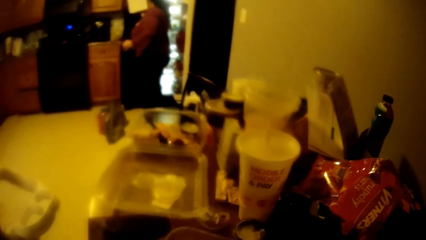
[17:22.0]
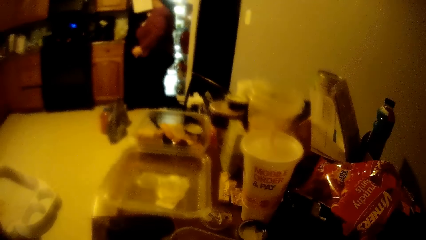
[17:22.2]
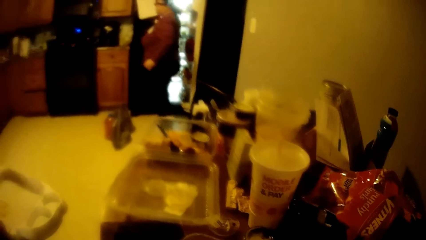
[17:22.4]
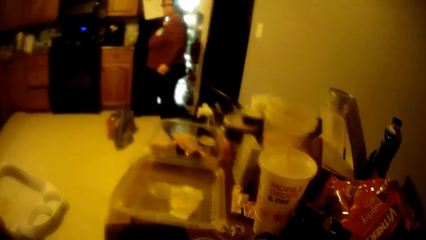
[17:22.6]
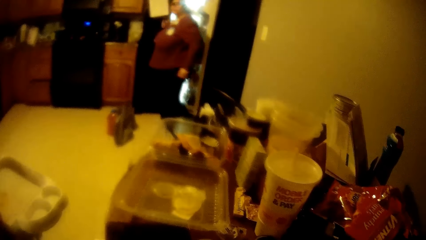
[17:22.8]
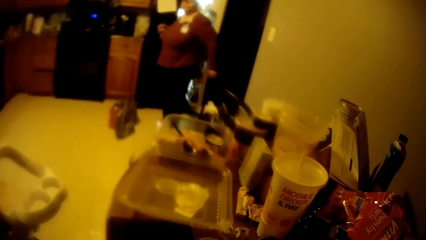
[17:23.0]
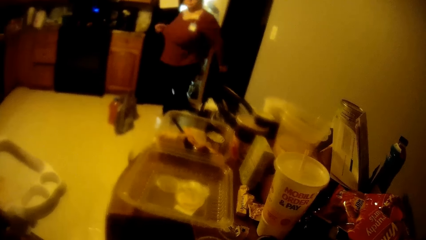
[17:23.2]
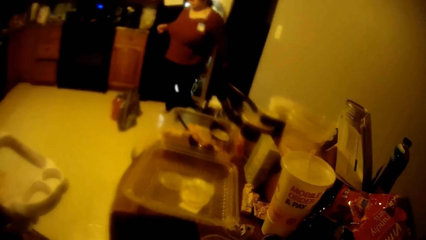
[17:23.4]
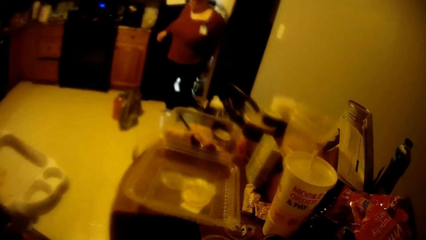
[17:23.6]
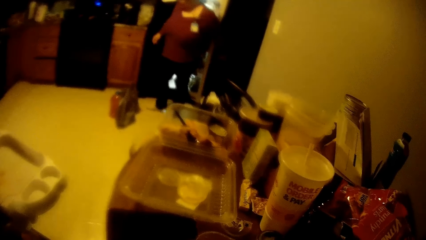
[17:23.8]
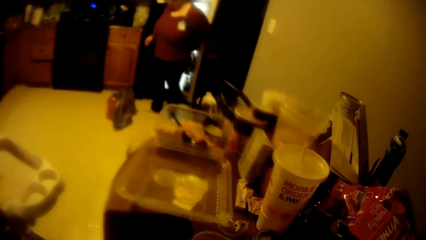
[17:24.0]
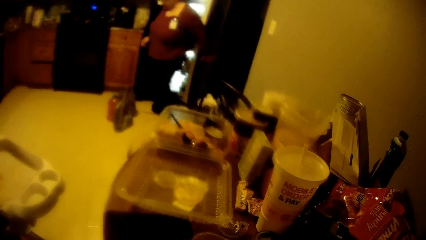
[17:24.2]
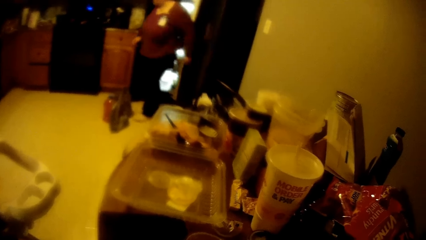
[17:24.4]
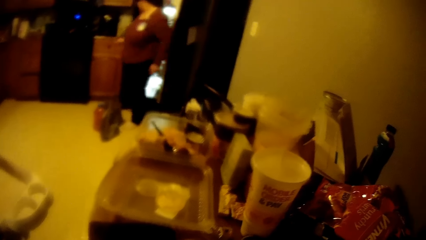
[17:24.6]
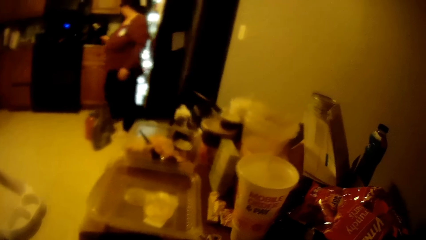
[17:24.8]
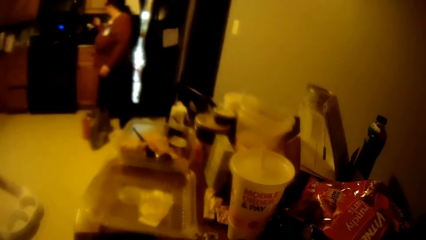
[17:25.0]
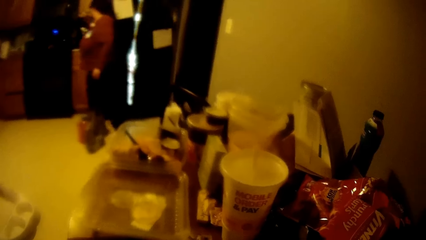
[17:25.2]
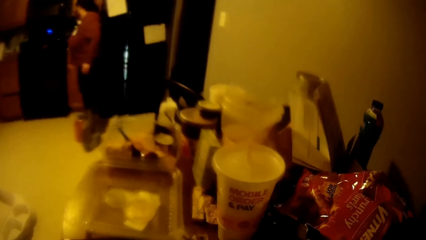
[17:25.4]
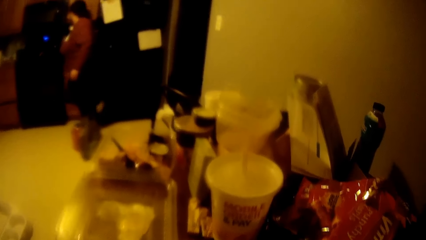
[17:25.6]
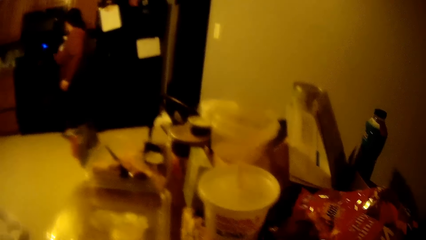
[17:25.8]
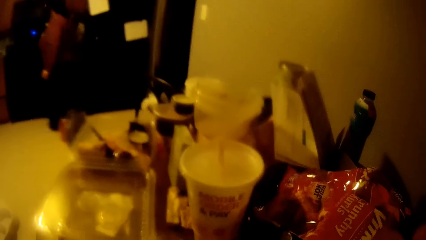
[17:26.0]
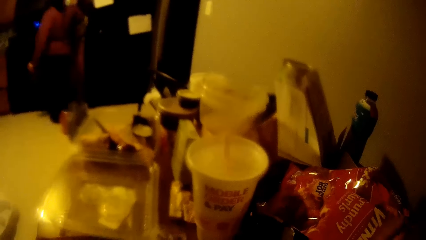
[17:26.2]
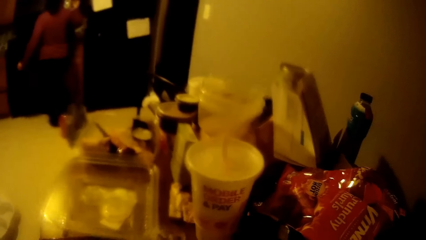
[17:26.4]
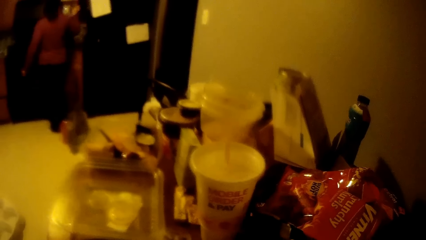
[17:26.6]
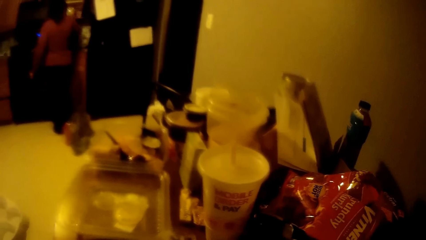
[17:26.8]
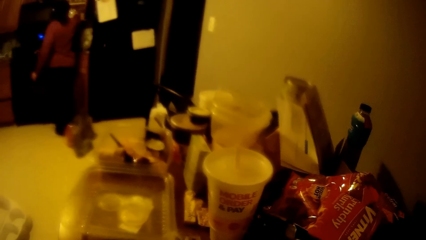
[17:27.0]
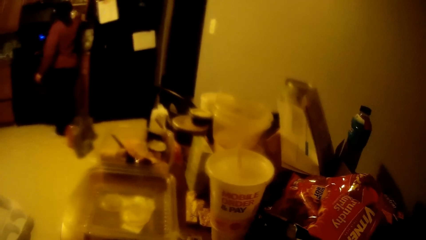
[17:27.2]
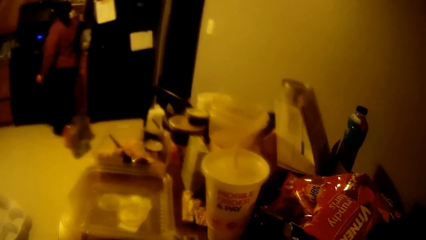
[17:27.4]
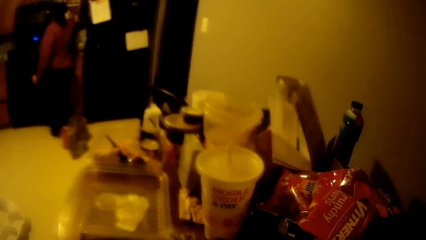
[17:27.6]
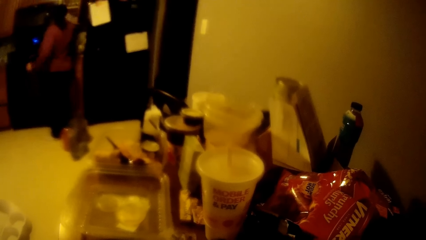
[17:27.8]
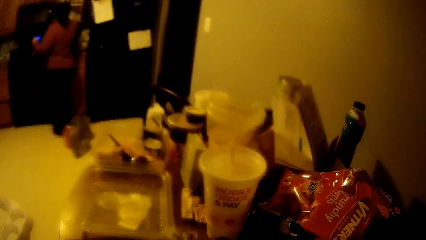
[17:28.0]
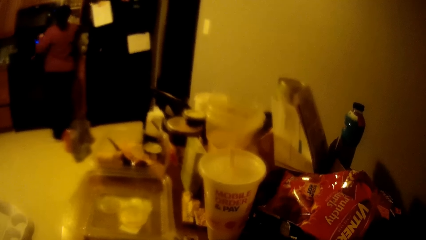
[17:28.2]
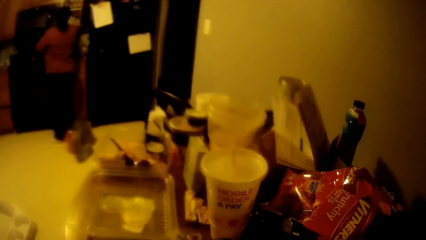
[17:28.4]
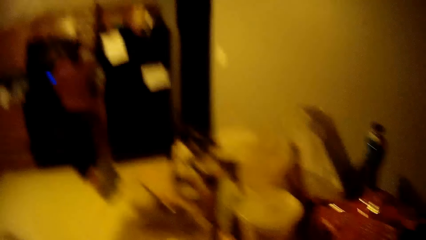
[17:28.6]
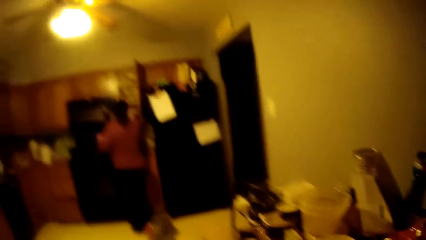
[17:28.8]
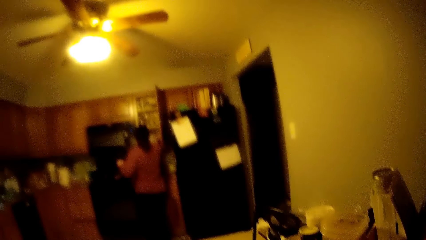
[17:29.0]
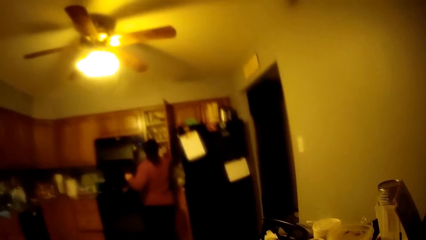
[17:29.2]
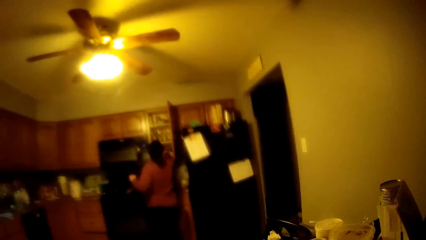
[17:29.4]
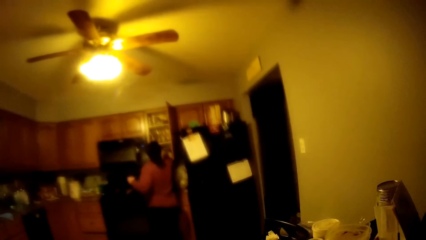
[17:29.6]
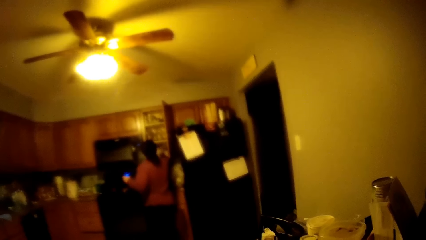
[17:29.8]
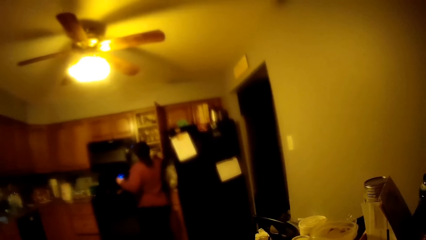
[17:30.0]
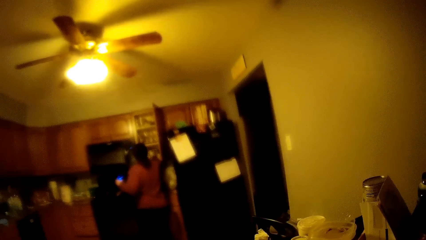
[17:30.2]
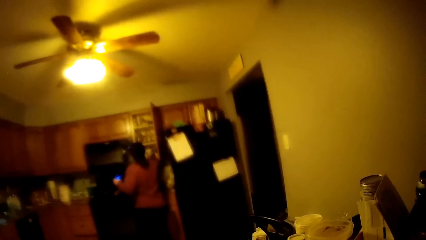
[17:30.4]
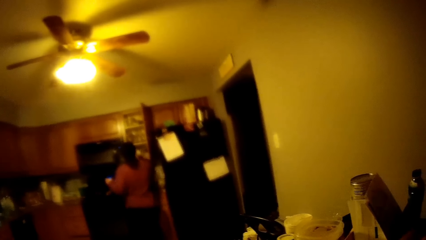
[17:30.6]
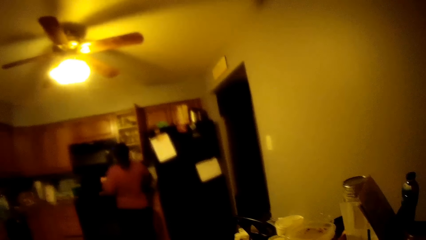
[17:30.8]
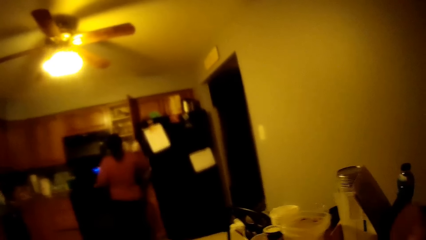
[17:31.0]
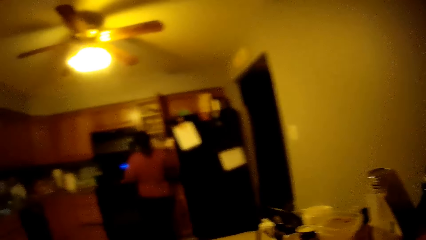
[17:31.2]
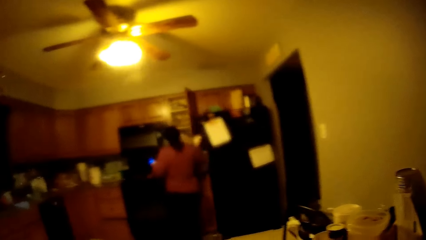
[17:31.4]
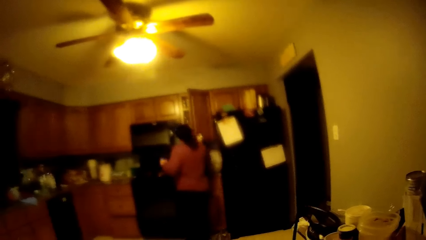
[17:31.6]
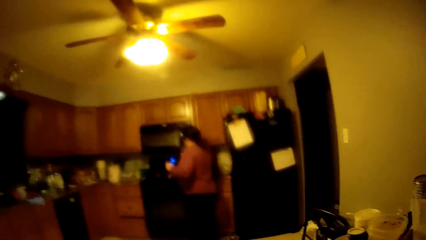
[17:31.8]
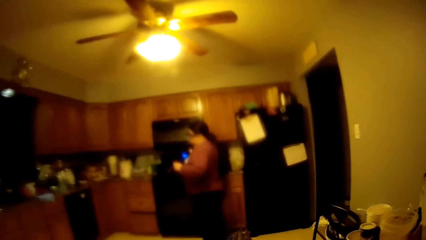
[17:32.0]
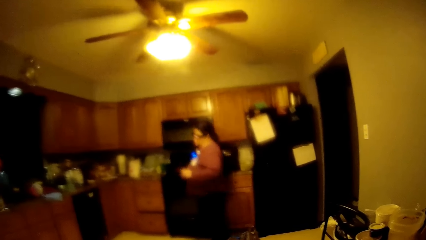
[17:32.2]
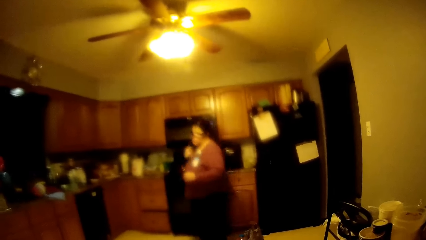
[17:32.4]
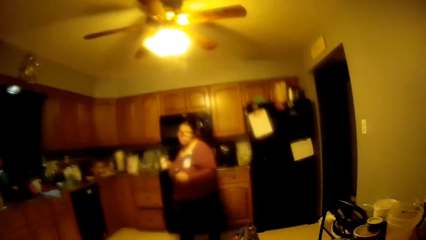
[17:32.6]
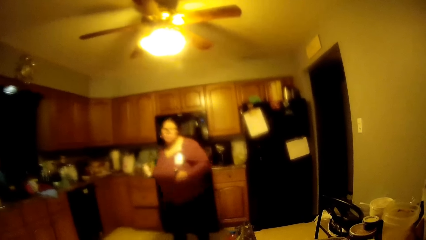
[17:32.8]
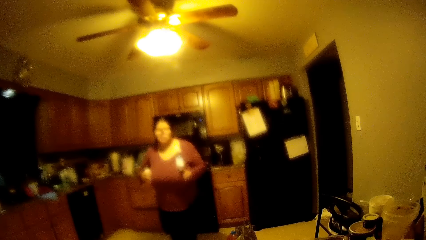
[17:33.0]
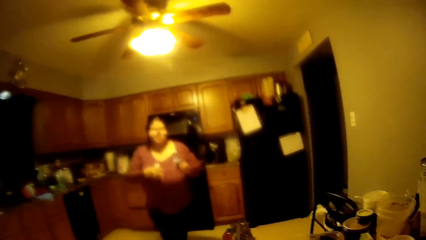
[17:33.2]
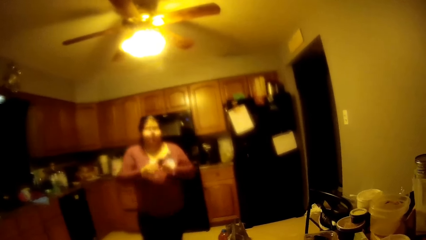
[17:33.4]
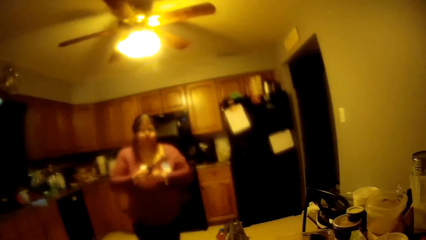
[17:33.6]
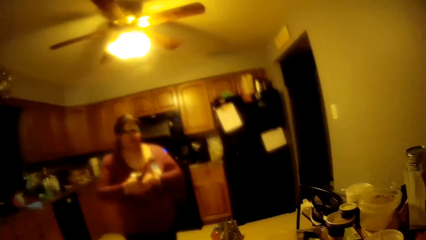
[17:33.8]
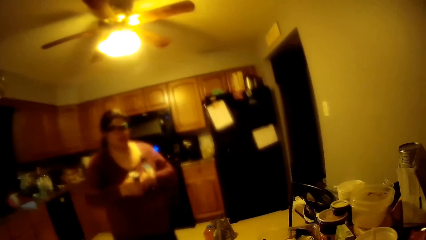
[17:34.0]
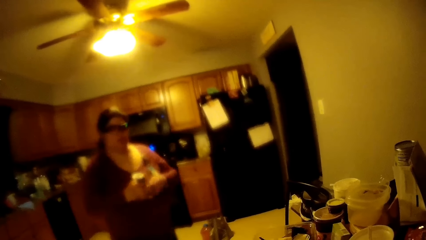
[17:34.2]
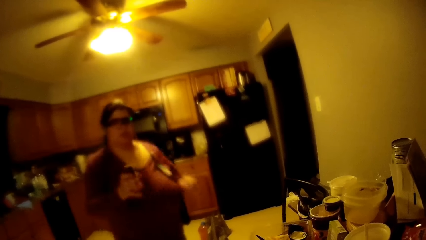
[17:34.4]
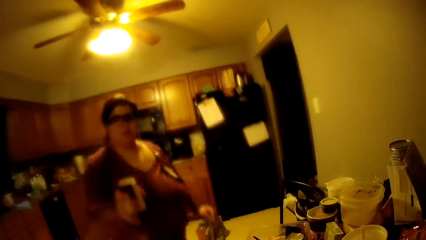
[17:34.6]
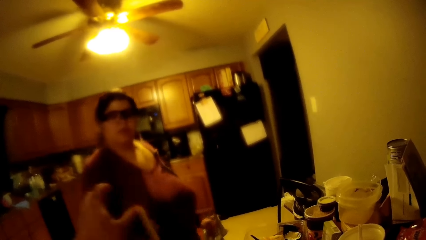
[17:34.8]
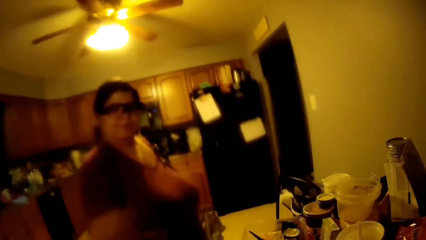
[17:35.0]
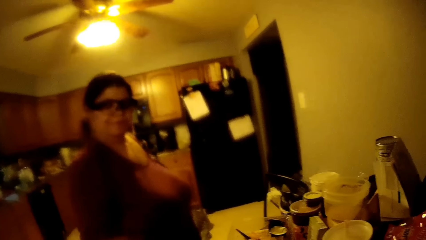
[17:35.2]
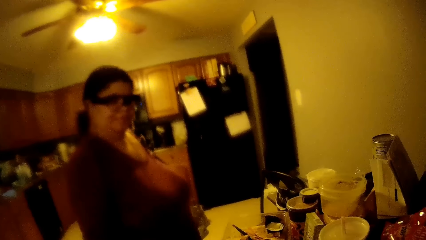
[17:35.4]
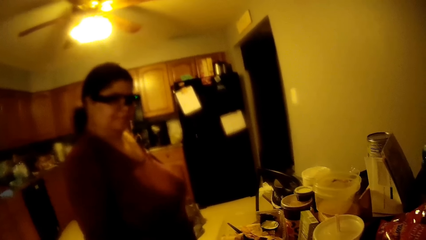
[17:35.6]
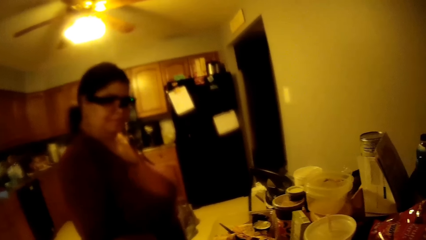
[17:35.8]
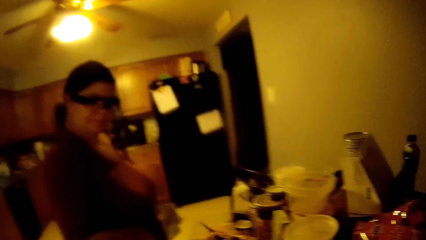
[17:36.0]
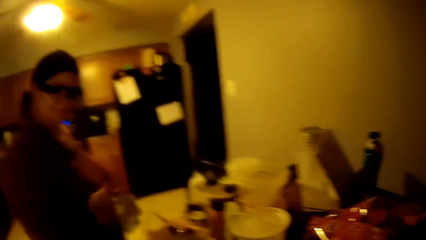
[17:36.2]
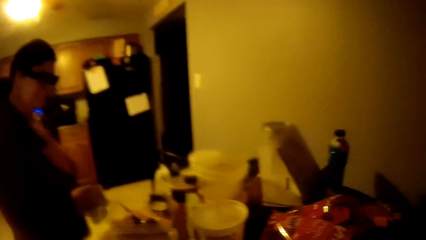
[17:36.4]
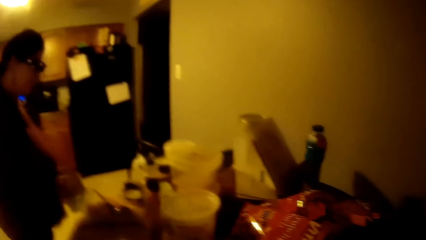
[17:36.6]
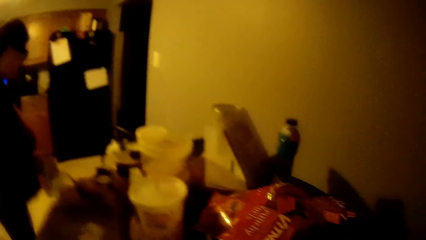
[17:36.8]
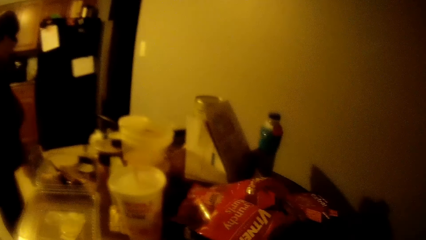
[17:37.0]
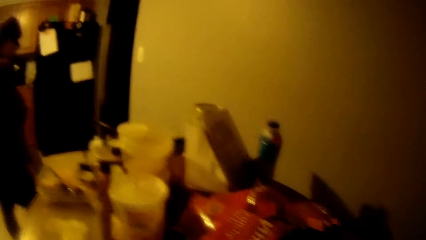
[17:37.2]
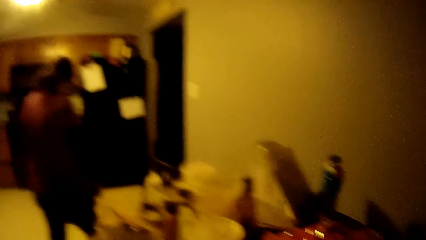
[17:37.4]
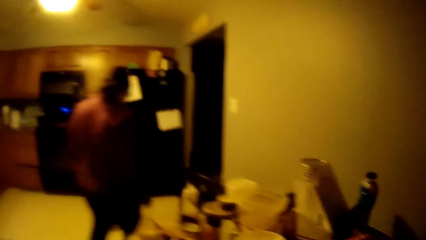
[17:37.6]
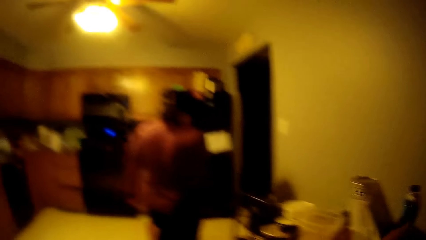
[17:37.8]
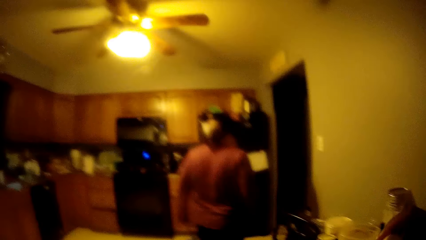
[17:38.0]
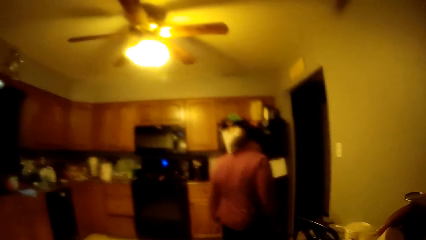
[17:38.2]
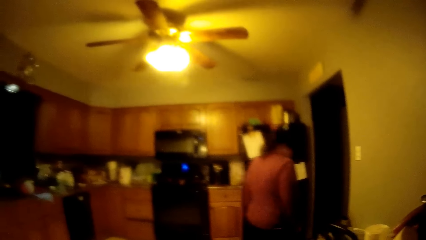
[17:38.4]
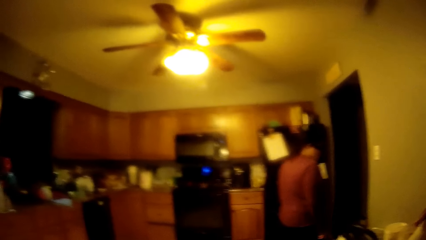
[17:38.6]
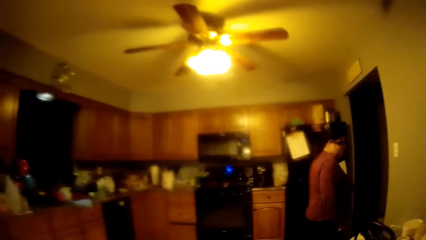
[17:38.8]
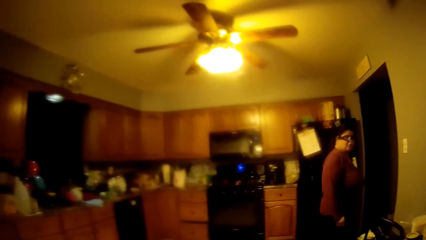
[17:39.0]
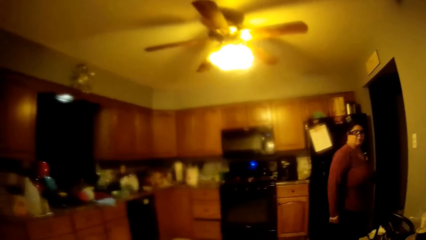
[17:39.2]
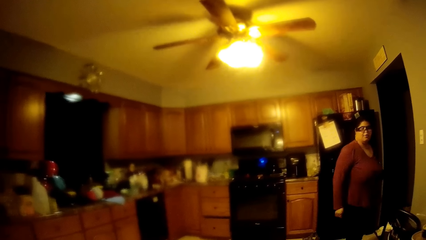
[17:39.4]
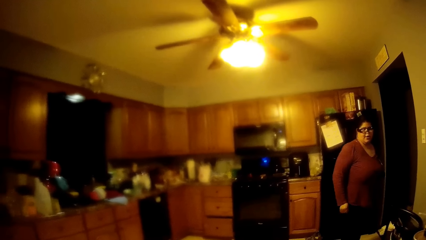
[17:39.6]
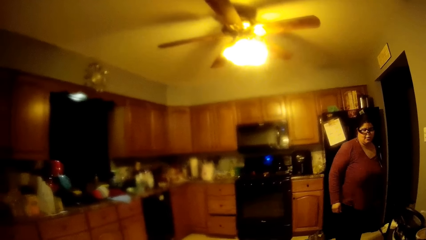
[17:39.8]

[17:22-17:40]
The woman closes the refrigerator with her left hand. The woman walks around. The woman opens a cabinet with her right hand. The woman picks up a pepper container from the cabinet with her right hand. The woman passes the salt container to her left hand. The woman picks up a salt container from the cabinet with her right hand. The woman closes the cabinet with her right hand. The woman walks around. The woman walks towards the camera wearer with the salt container in both hands. The woman walks towards the camera wearer with the pepper container in both hands. The woman gives the camera wearer the salt containers with her right hand. The woman gives the camera wearer the pepper containers with her right hand. The woman walks around.
